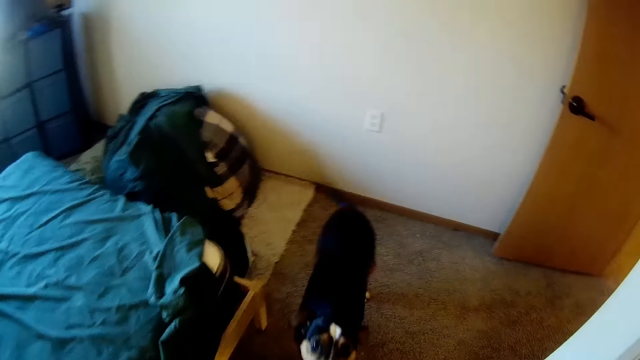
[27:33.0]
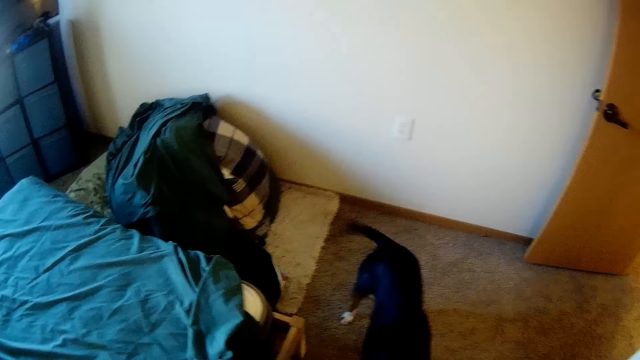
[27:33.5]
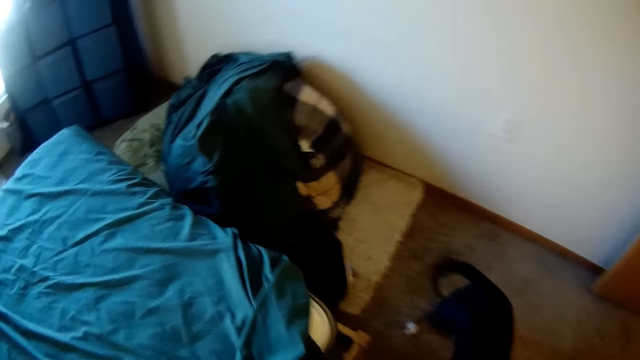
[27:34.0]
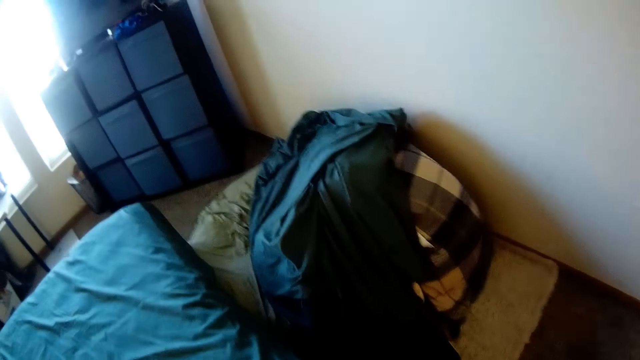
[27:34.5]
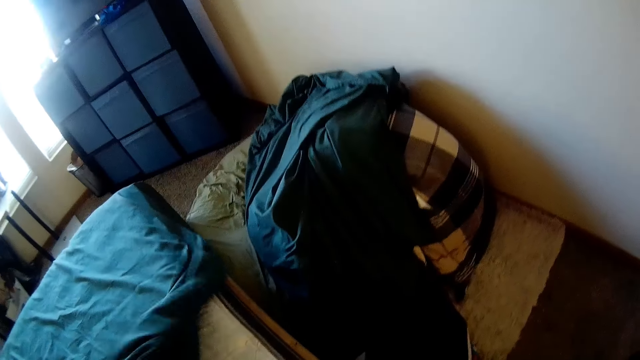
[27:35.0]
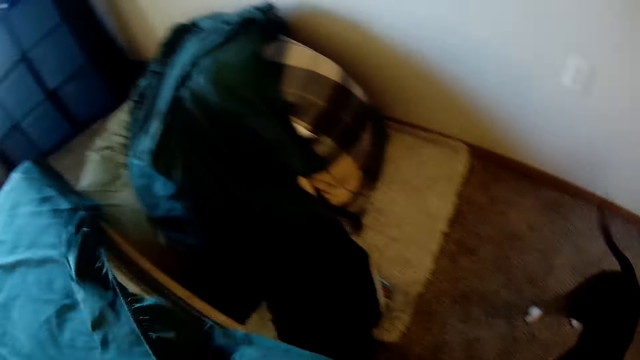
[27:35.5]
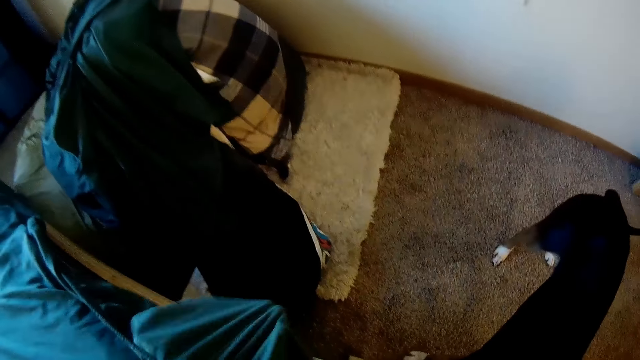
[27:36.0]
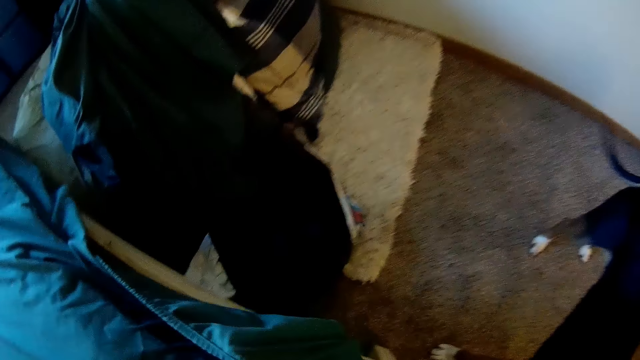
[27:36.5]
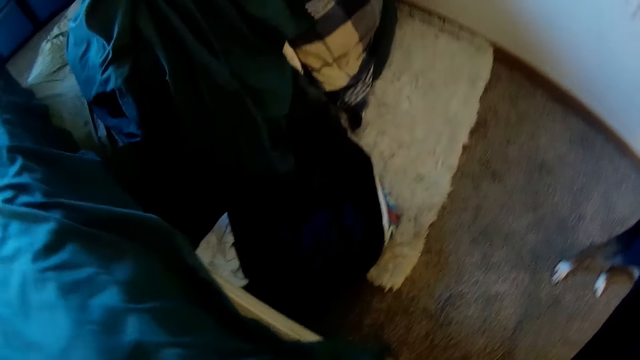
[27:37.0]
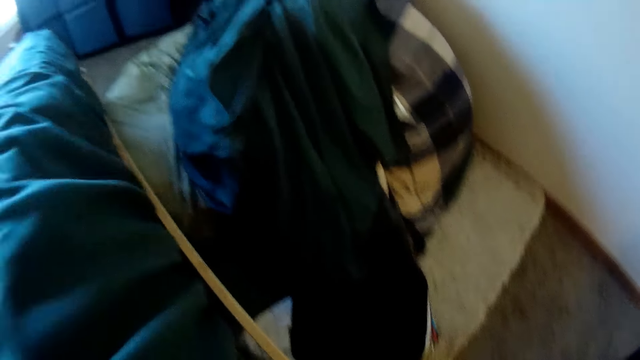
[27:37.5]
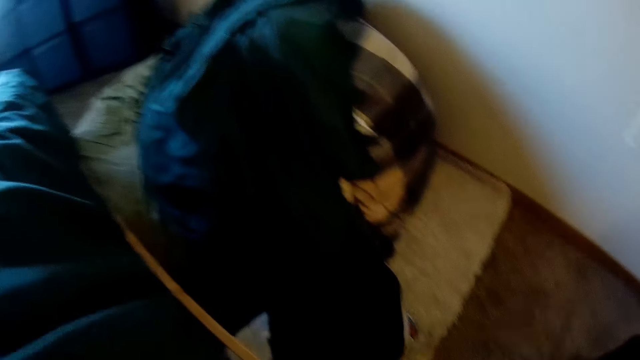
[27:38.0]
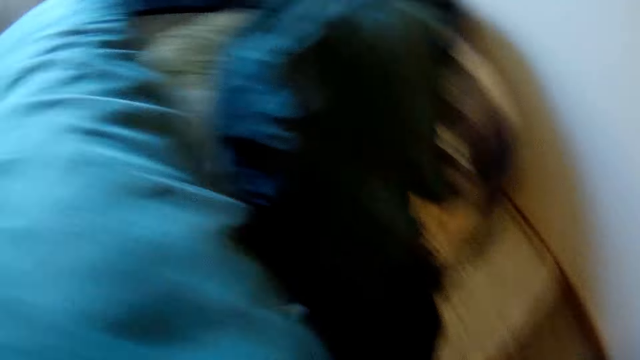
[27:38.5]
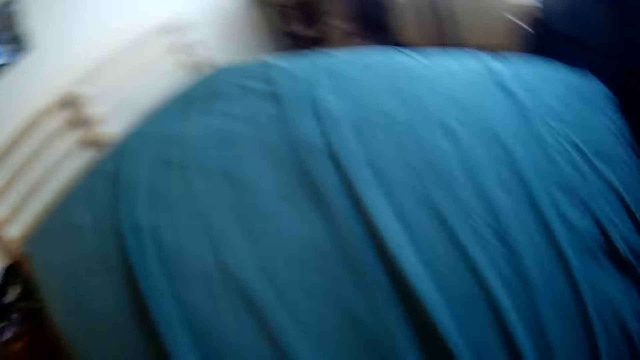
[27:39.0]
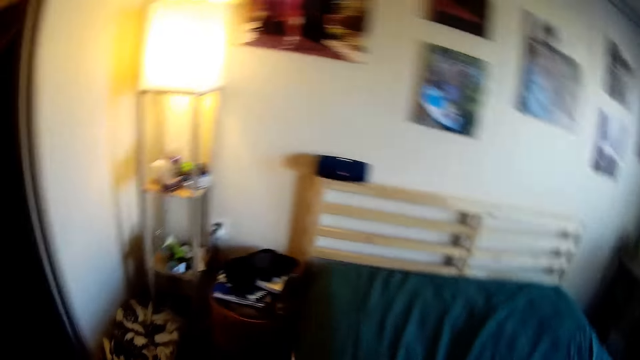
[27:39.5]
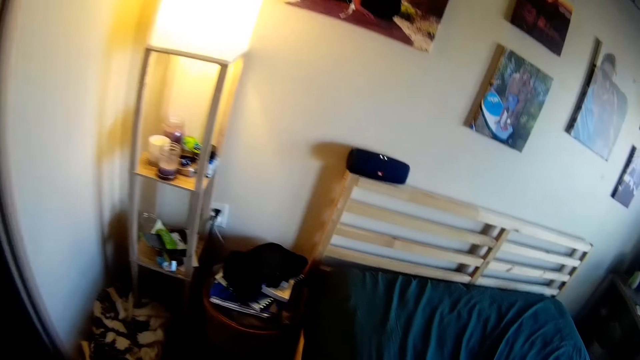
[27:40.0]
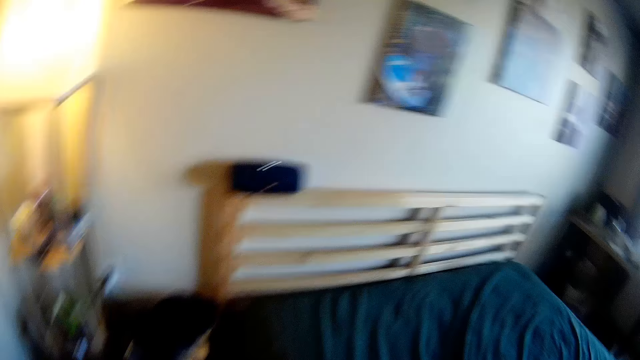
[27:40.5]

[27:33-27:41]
The camera wearer stares at his dog. He walks forward. He lays a bedsheet on a bed with both hands.

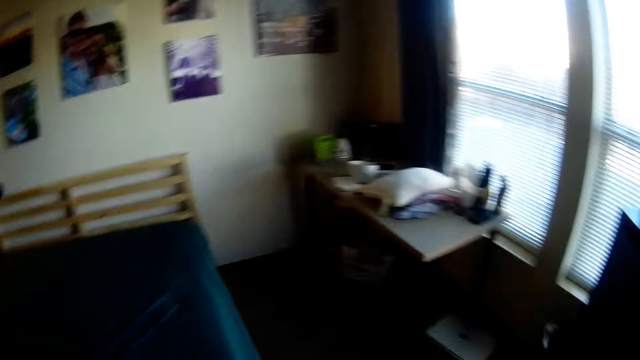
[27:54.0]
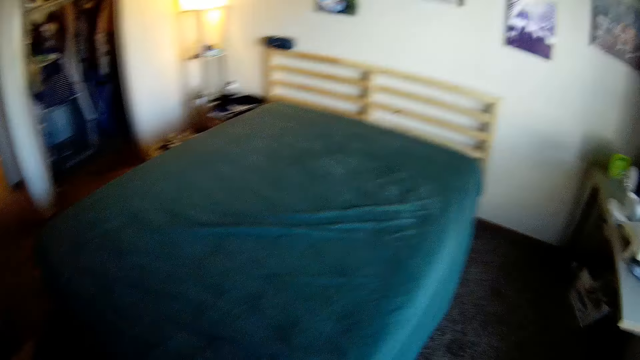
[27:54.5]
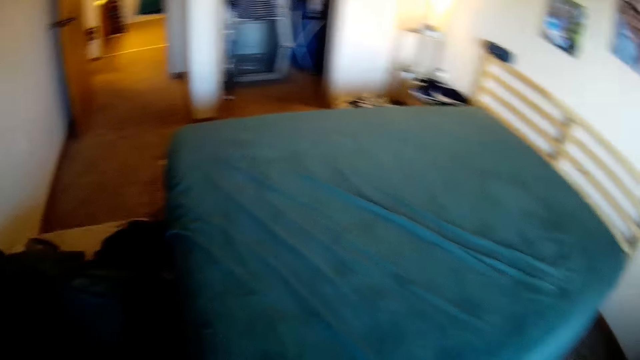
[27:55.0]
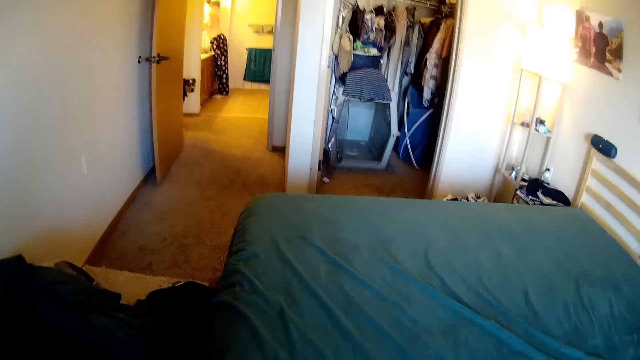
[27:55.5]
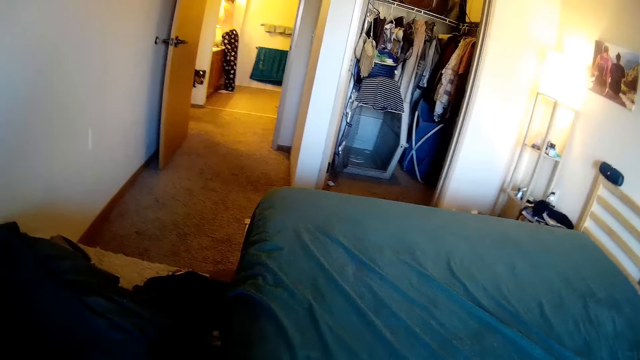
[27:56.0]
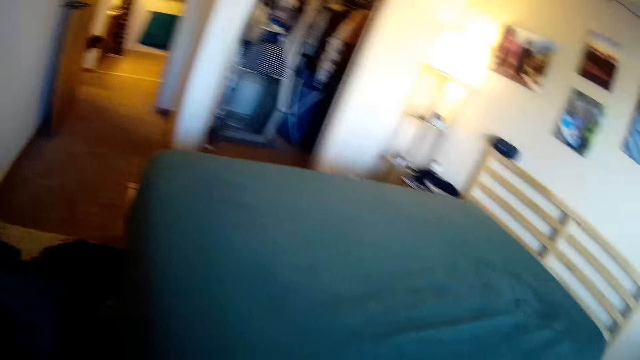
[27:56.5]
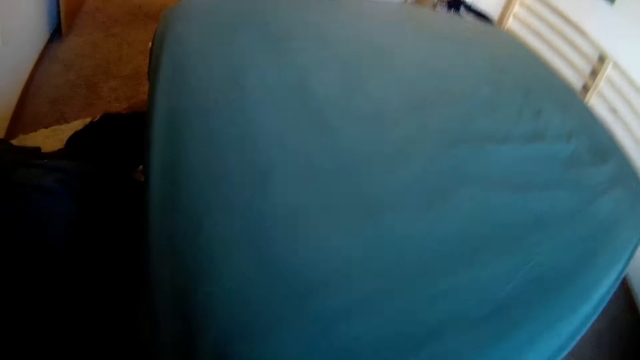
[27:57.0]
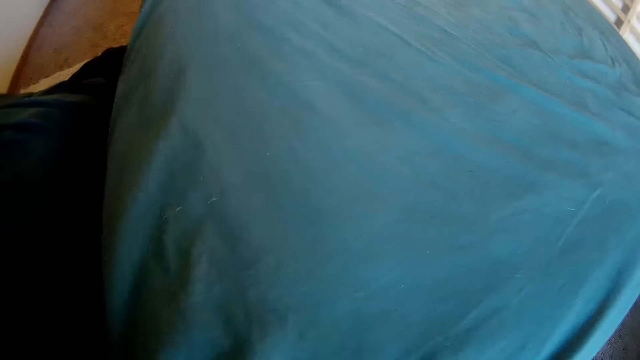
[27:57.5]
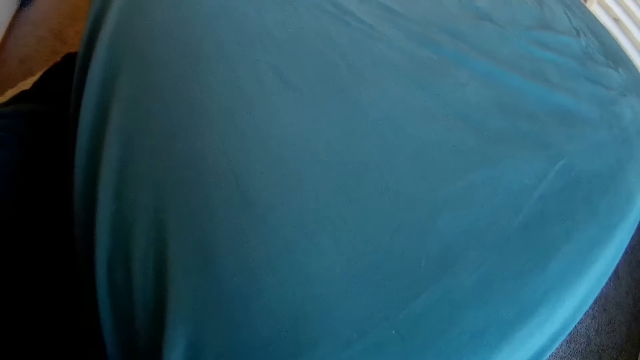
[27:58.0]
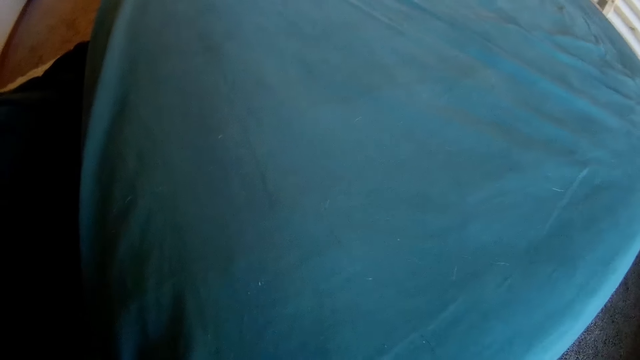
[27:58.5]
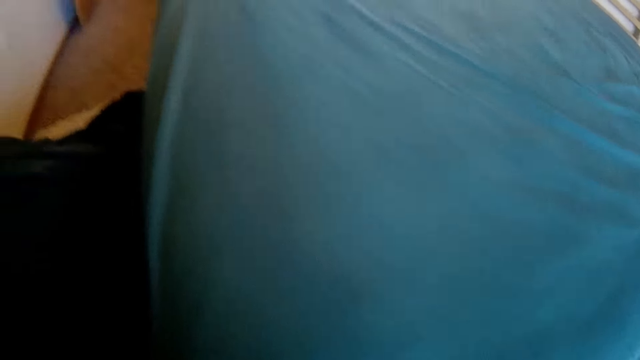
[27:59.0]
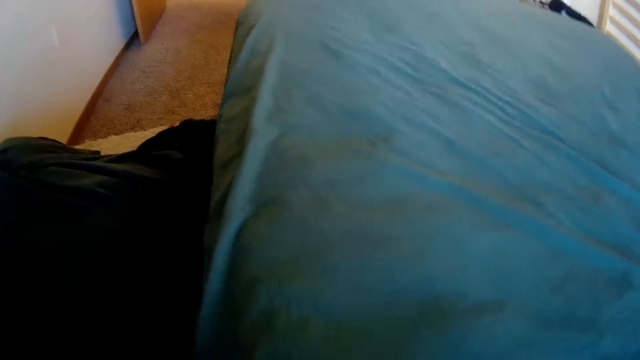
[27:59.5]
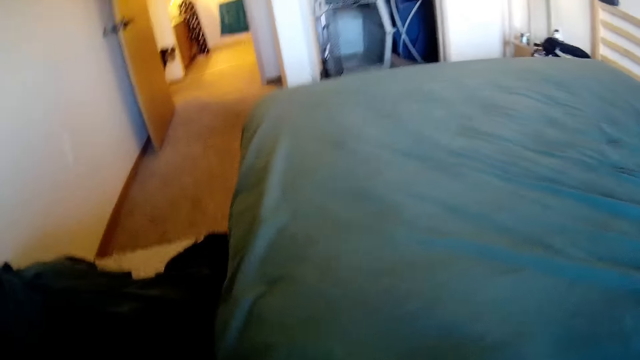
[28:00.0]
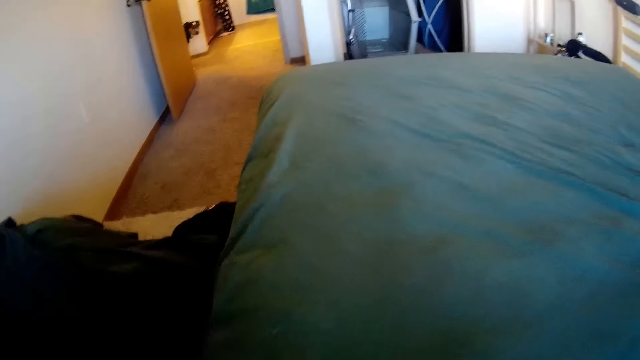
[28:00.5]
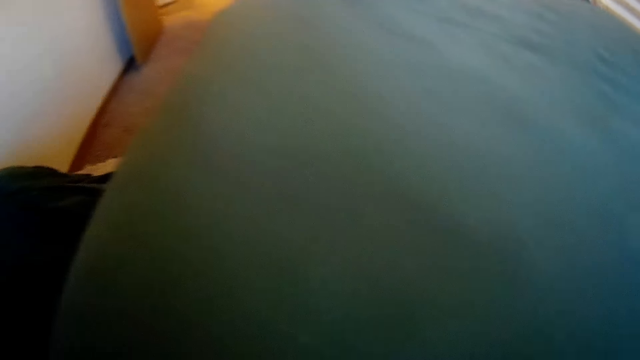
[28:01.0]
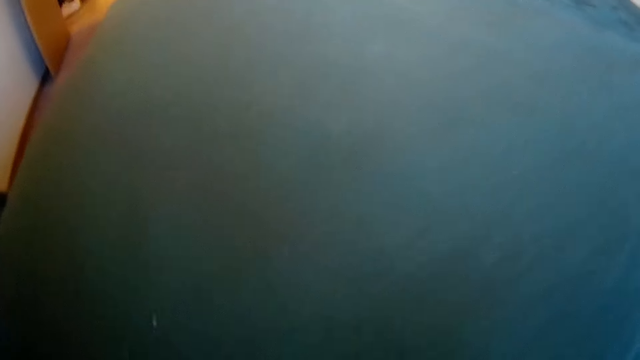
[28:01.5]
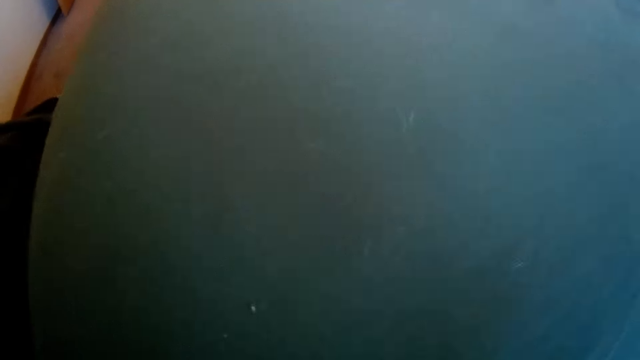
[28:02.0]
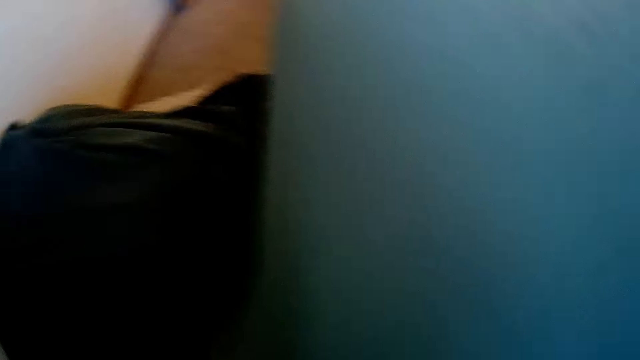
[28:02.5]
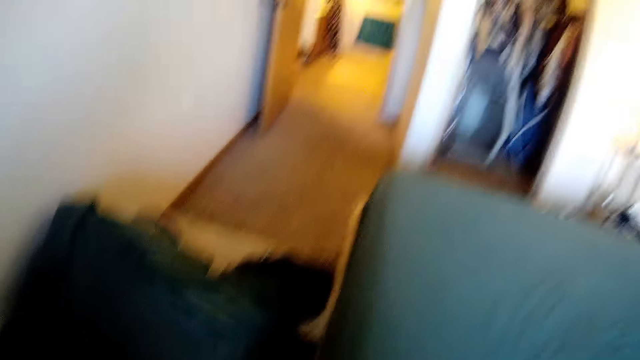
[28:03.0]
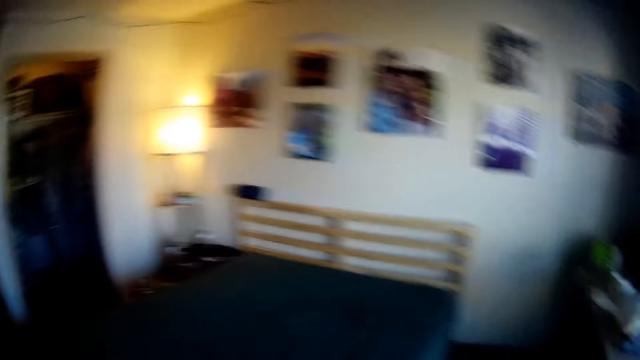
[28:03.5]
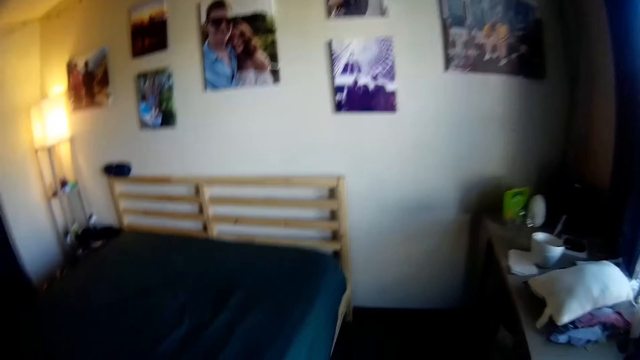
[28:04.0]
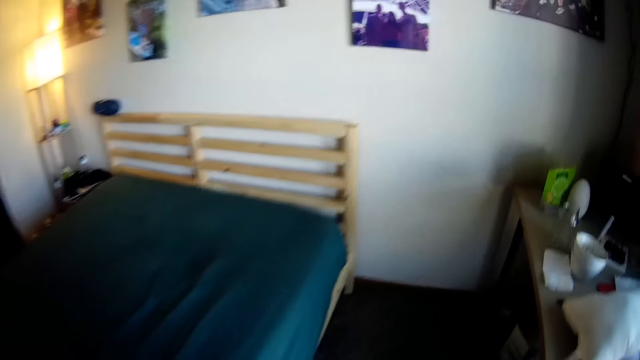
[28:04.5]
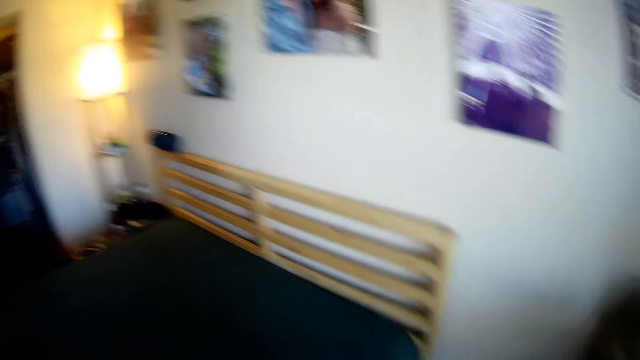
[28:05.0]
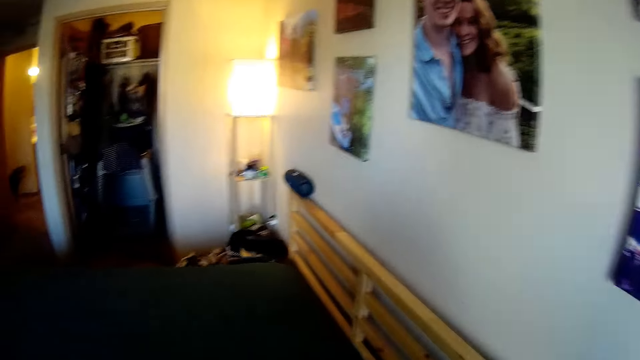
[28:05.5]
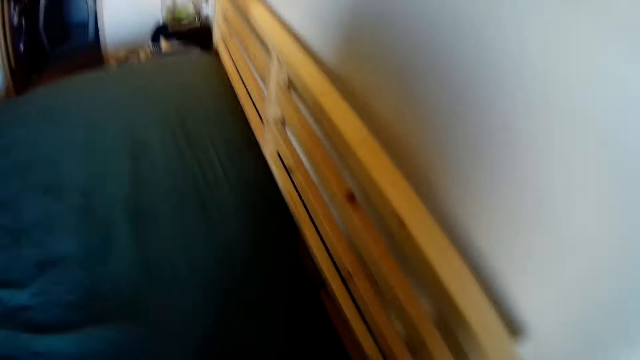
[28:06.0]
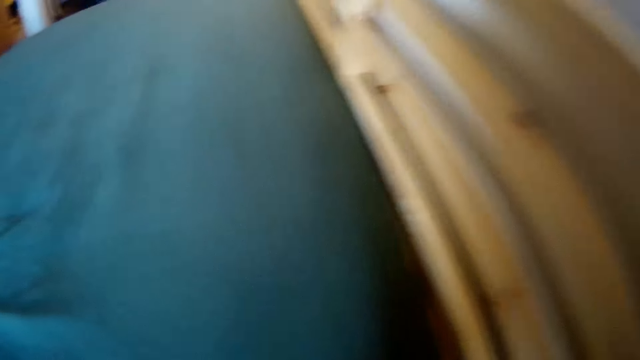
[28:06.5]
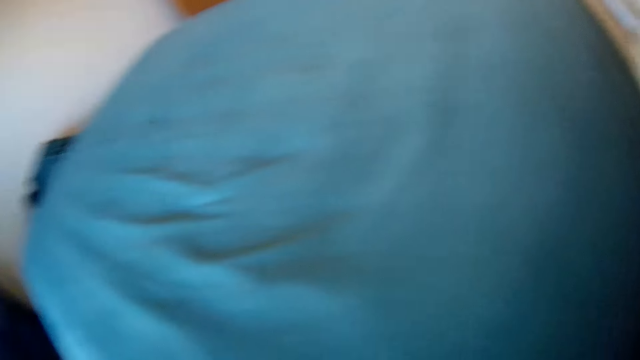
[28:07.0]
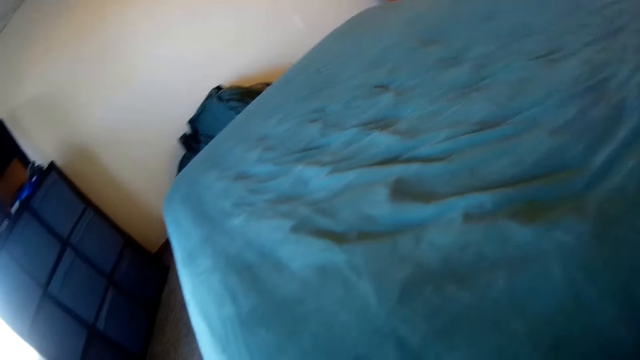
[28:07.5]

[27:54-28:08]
A man stands in a bathroom across the room. The camera wearer lays the bedsheet on the bed with both hands.
